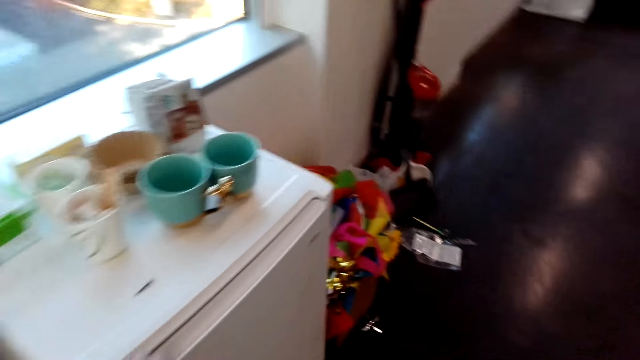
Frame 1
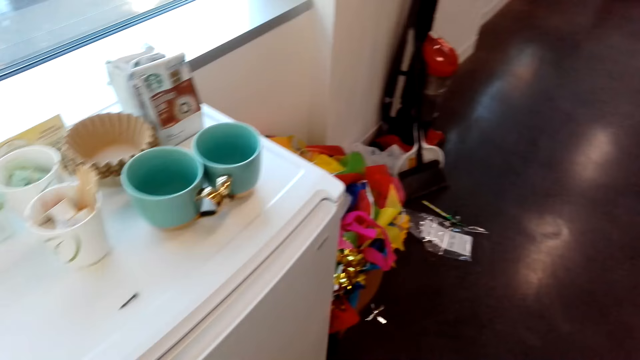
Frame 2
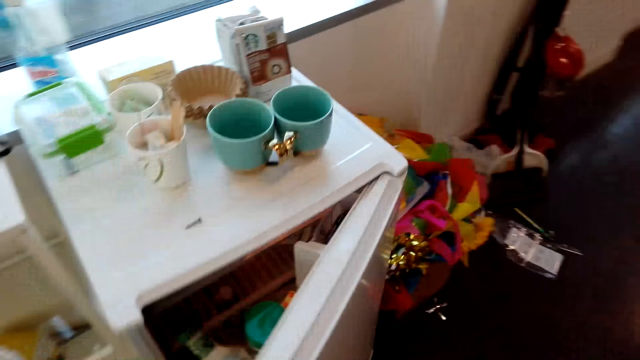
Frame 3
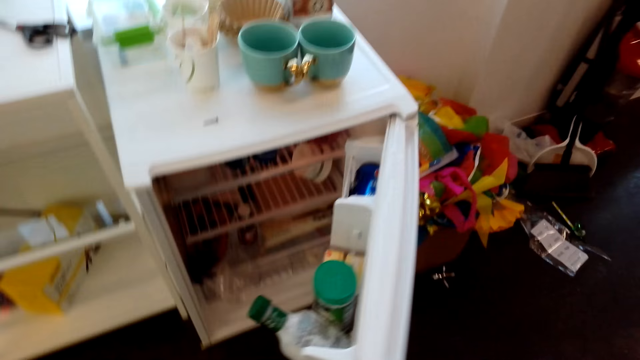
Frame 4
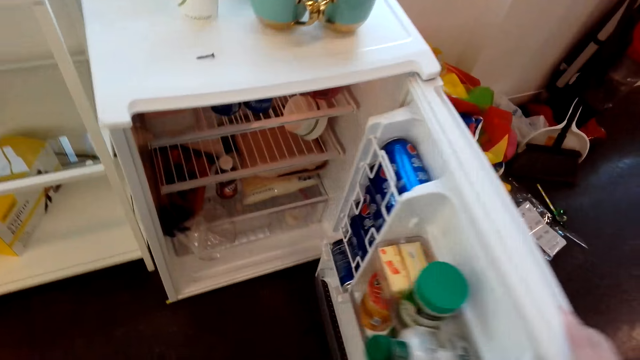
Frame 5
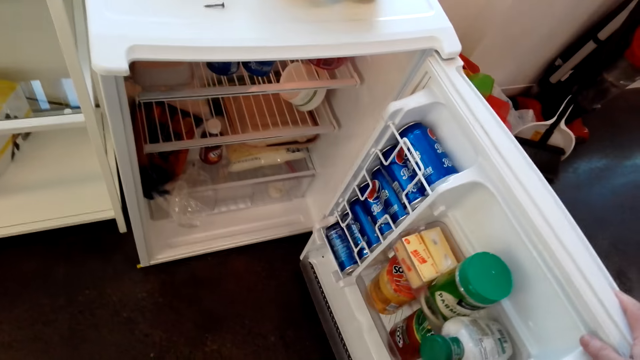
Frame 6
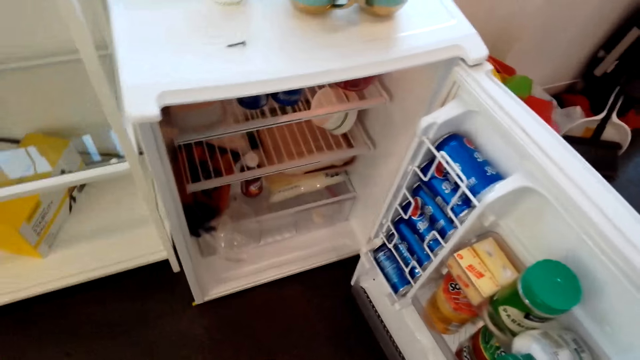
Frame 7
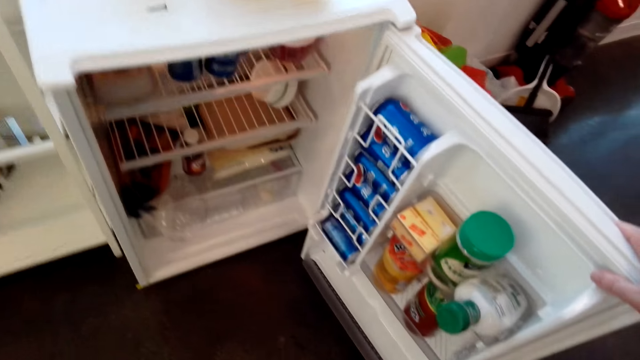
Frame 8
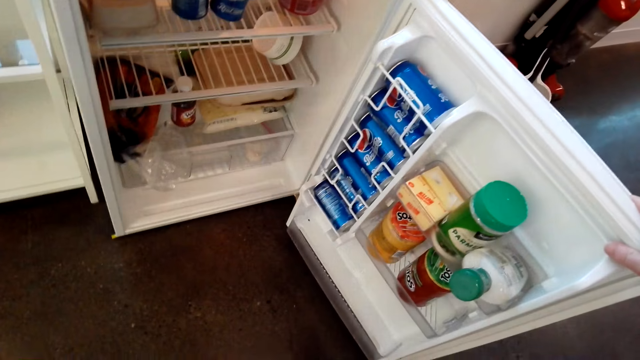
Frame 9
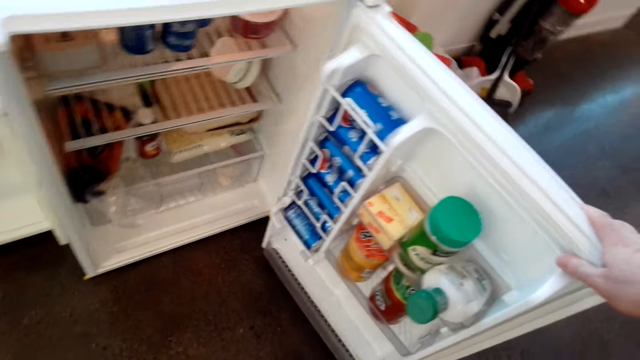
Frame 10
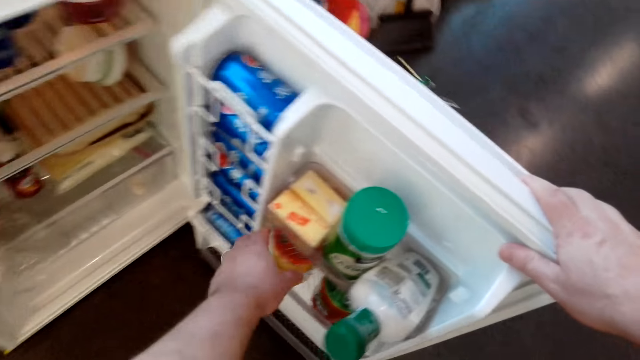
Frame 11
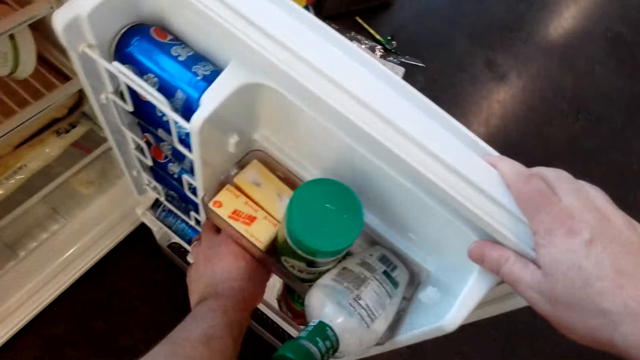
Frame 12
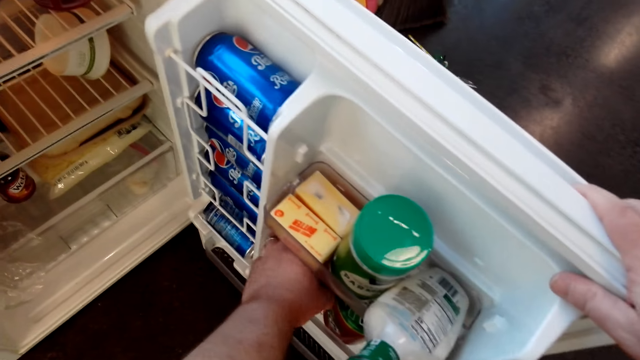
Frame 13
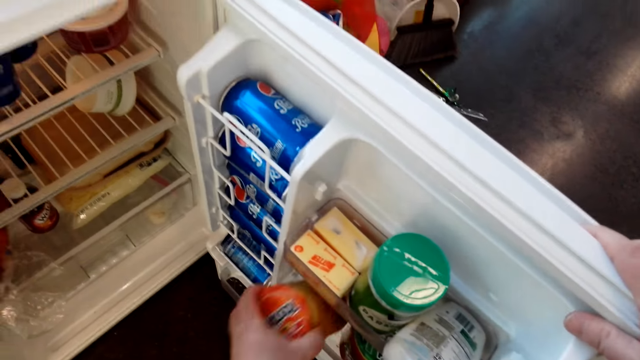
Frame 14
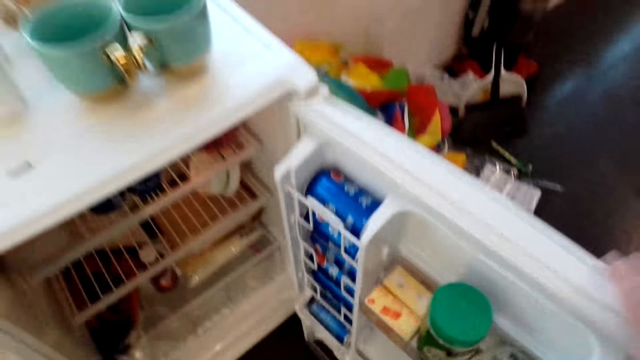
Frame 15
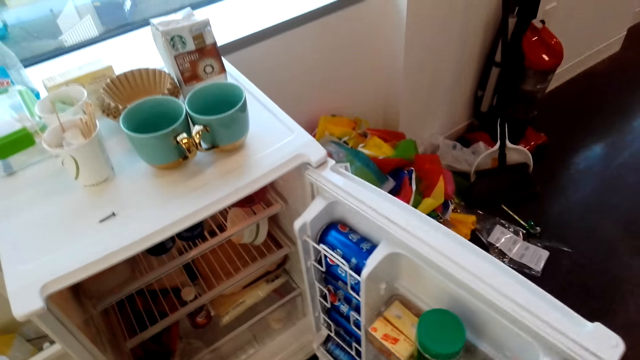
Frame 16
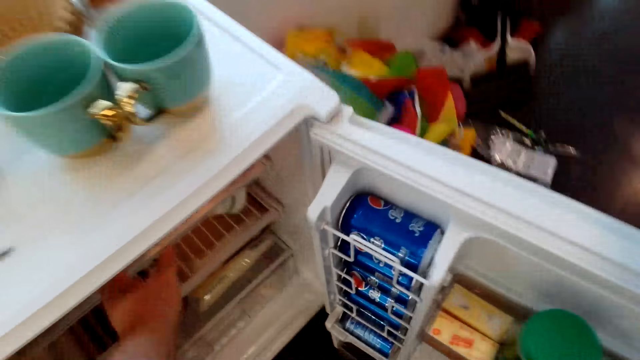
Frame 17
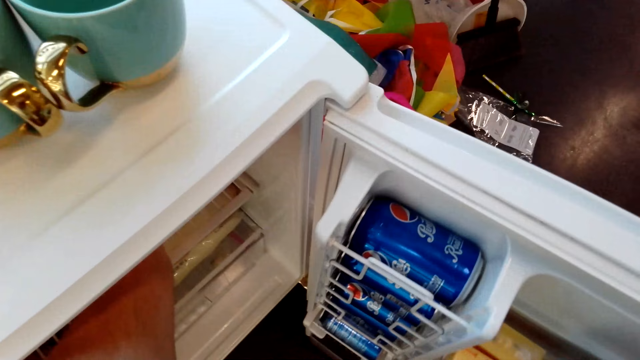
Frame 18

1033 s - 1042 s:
The camera wearer opens the fridge. They look inside the fridge. They pick the bottle of soda.

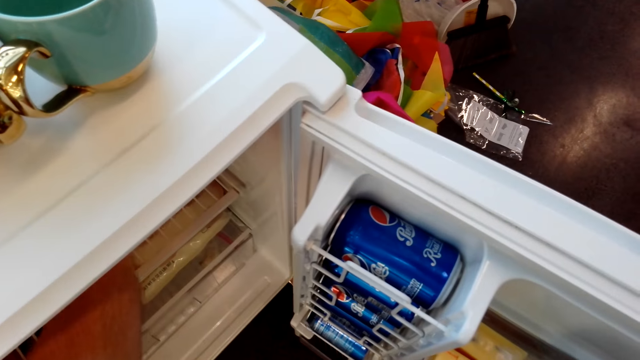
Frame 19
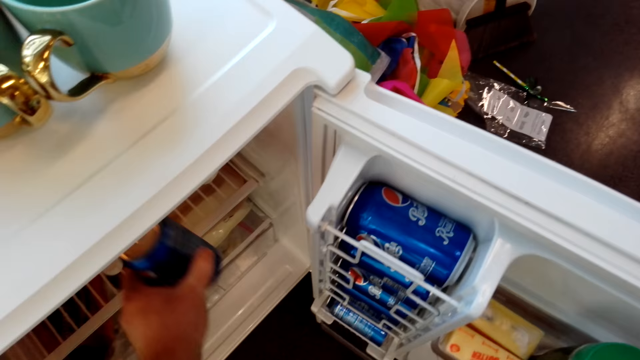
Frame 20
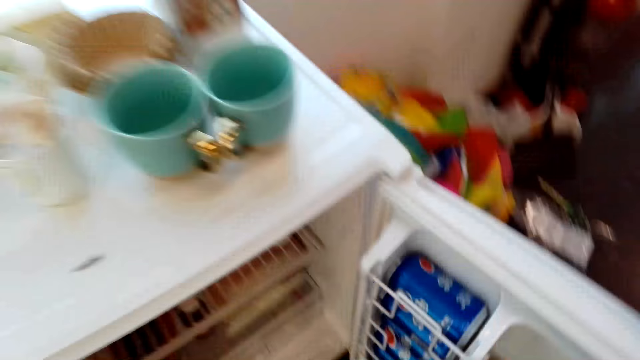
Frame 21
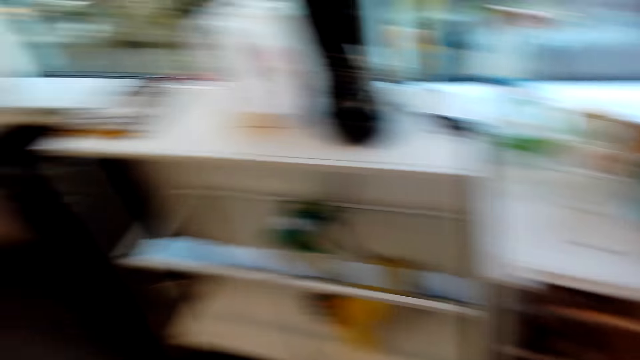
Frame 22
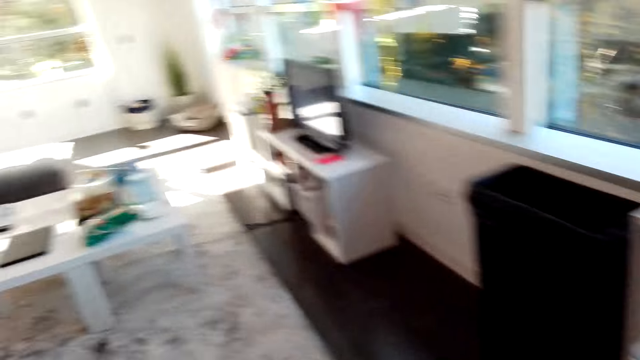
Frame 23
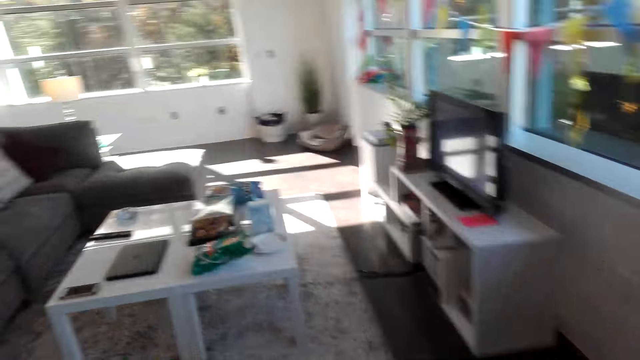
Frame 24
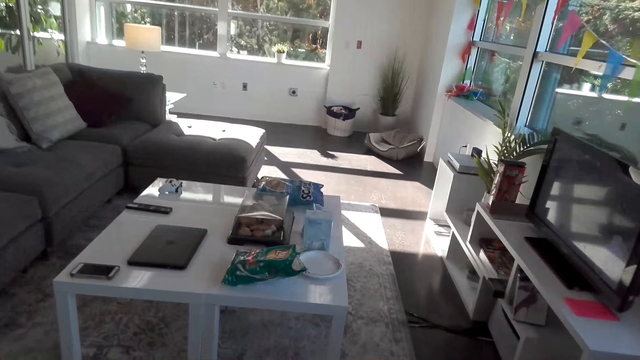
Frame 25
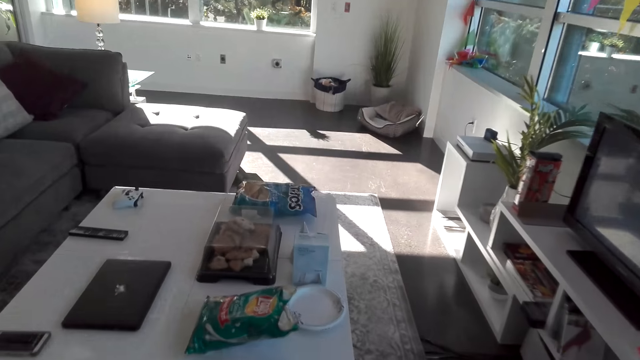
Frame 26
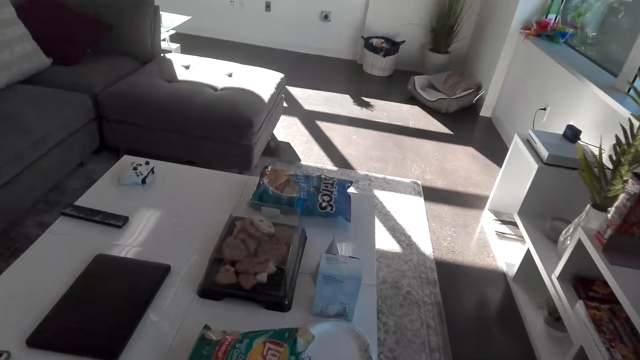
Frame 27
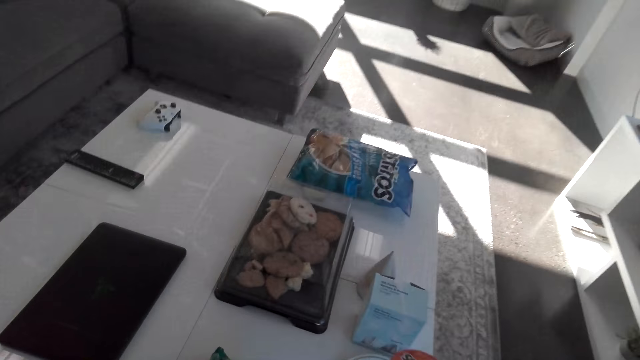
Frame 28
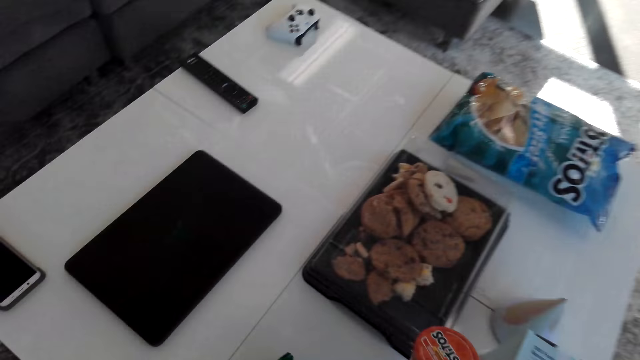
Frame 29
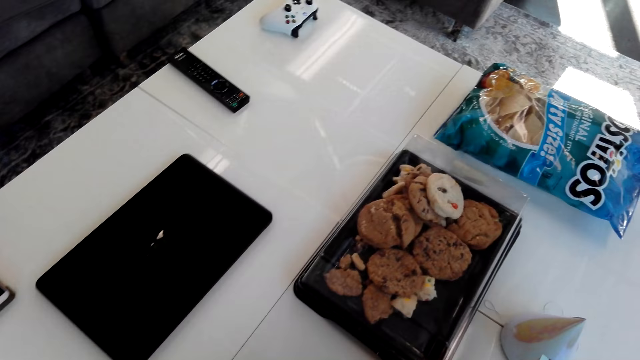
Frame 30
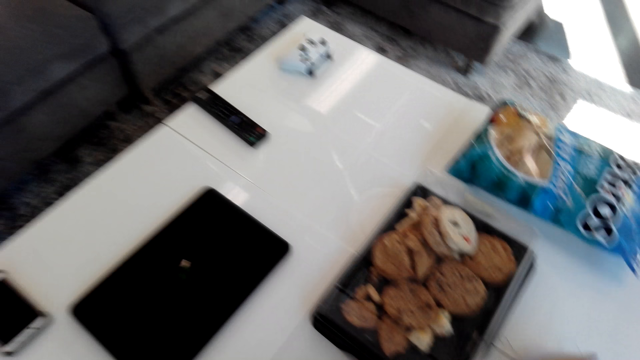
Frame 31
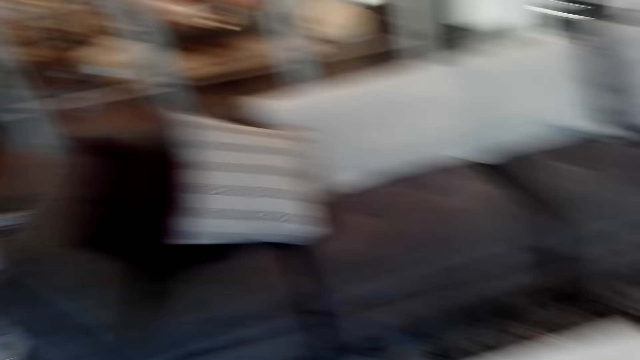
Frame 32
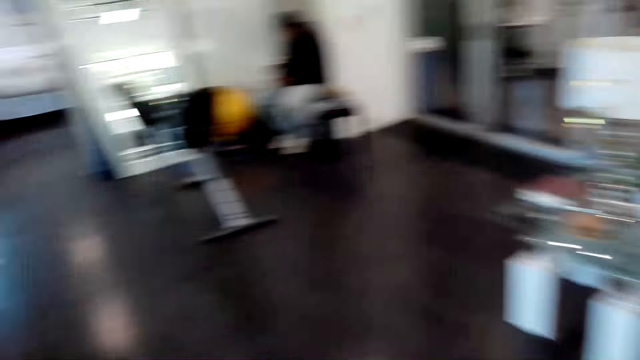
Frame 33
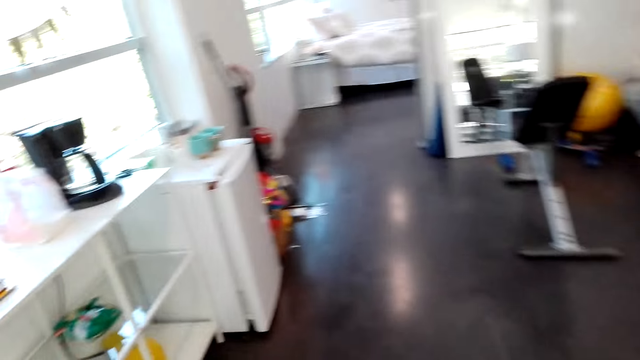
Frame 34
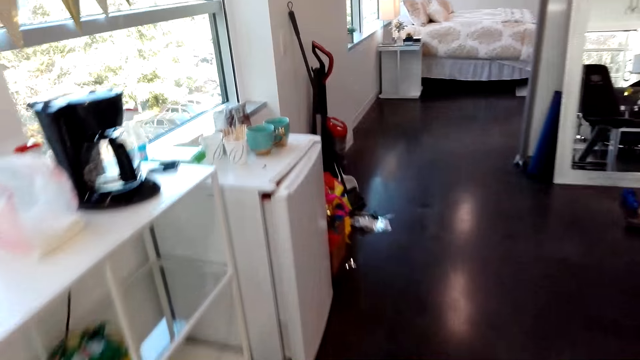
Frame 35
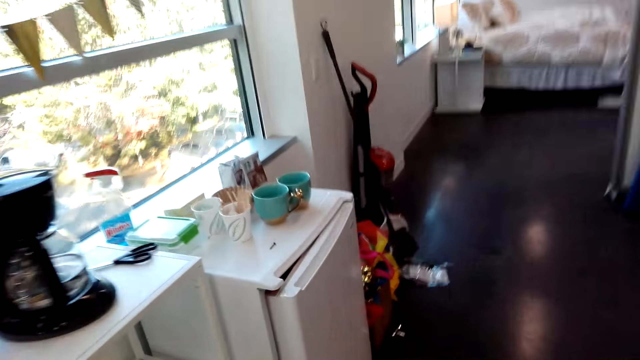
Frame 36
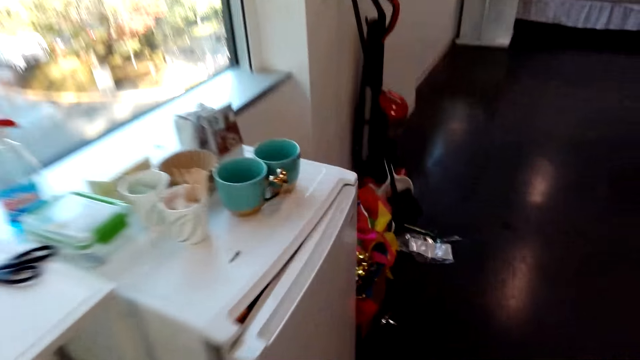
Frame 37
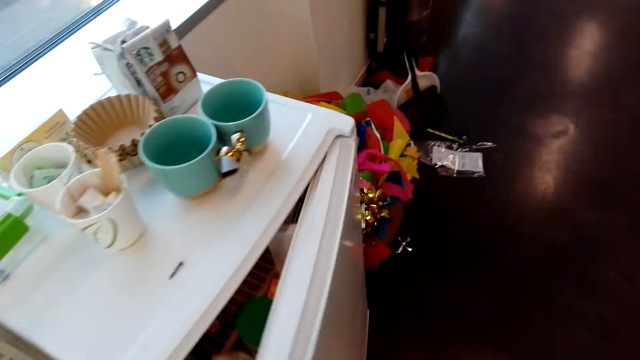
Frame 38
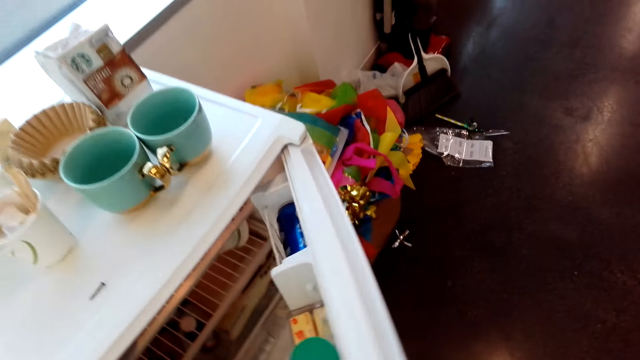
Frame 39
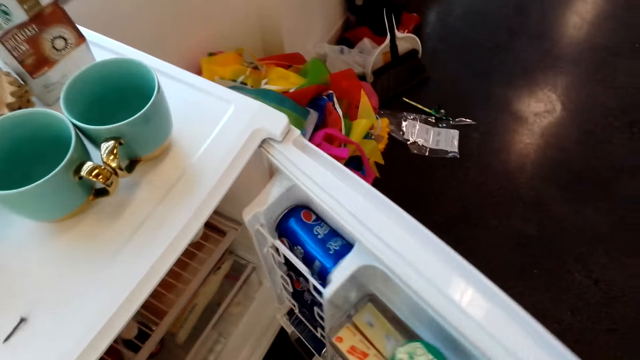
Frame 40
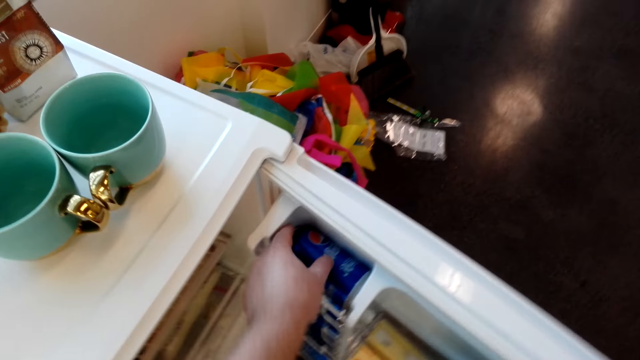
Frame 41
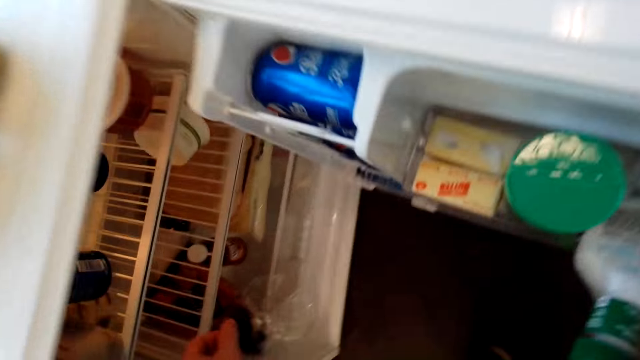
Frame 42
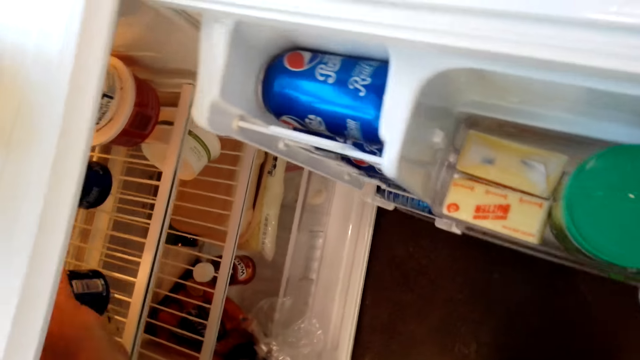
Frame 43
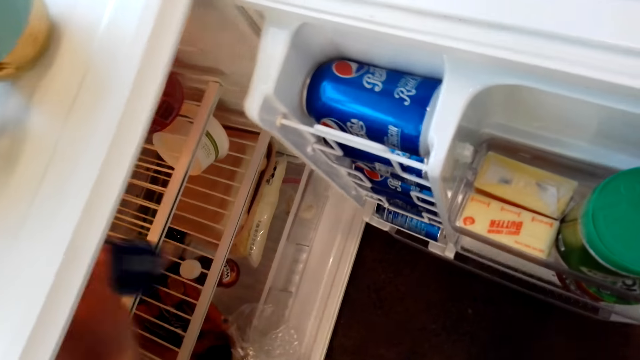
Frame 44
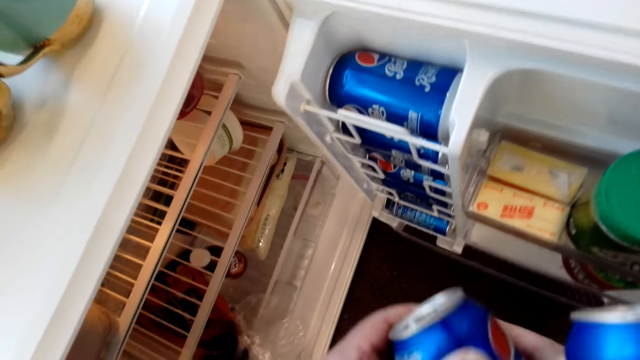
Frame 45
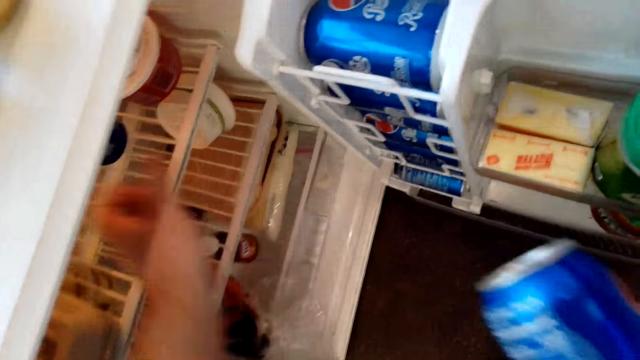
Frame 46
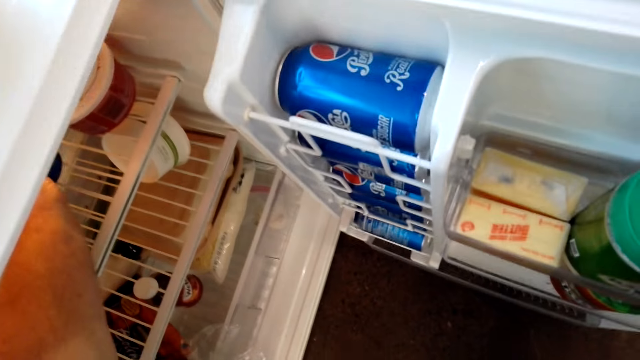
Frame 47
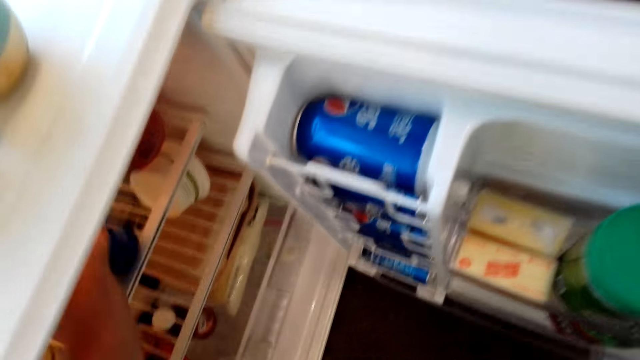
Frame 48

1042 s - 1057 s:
The camera wearer picks the Pepsi. They walk around the house. They put the soda cans on the table. They walk around. They open the fridge. They pick the bottle of soda. They pick the soda from the fridge.
